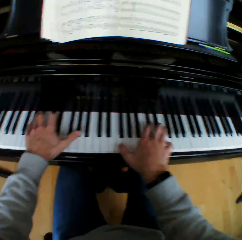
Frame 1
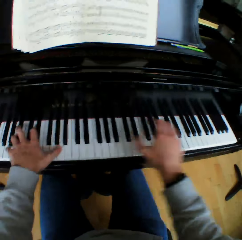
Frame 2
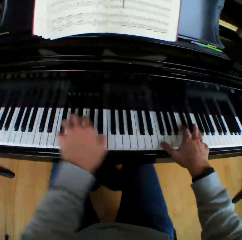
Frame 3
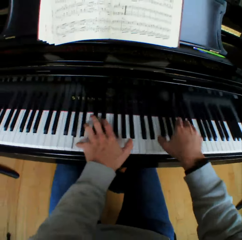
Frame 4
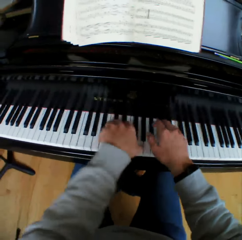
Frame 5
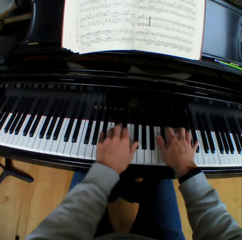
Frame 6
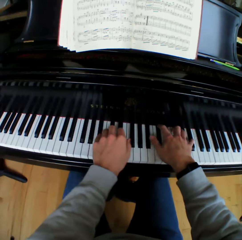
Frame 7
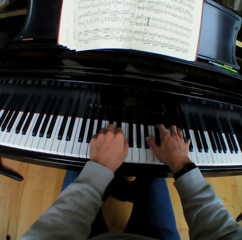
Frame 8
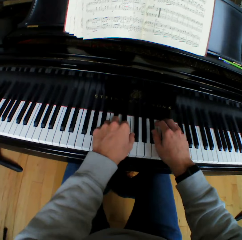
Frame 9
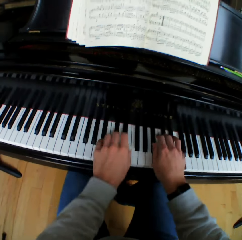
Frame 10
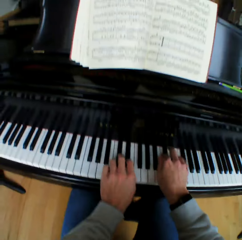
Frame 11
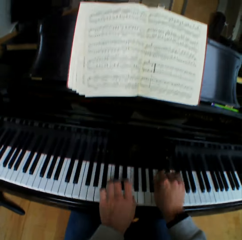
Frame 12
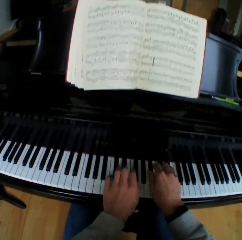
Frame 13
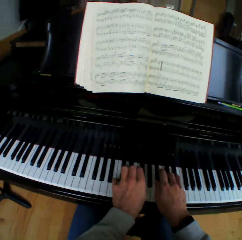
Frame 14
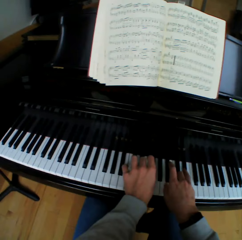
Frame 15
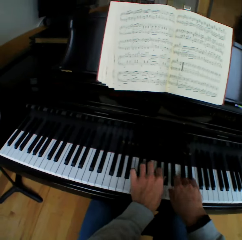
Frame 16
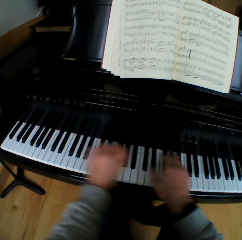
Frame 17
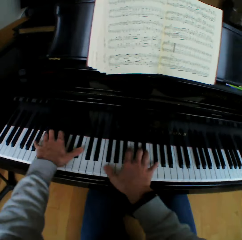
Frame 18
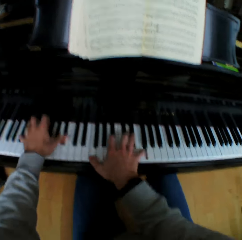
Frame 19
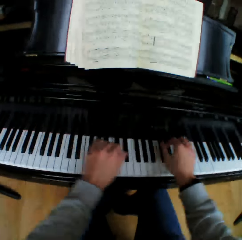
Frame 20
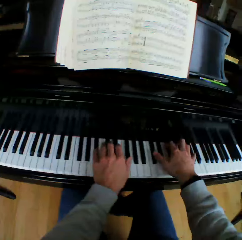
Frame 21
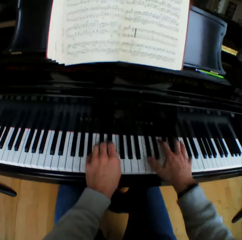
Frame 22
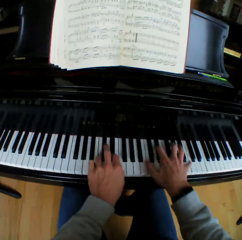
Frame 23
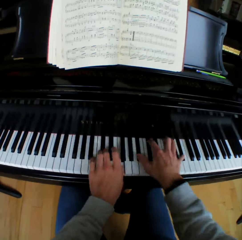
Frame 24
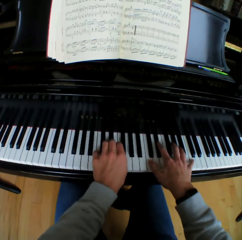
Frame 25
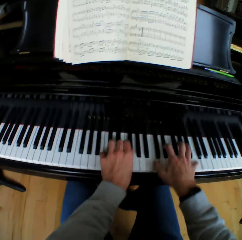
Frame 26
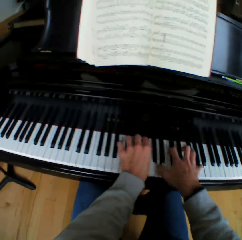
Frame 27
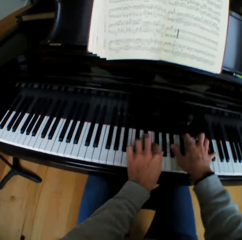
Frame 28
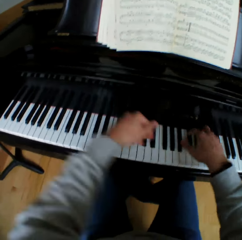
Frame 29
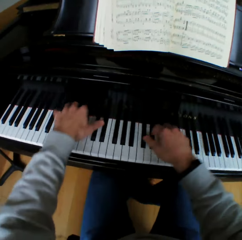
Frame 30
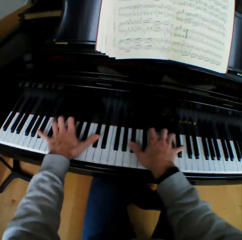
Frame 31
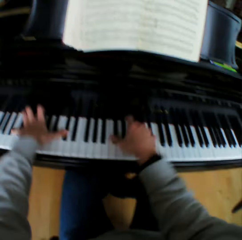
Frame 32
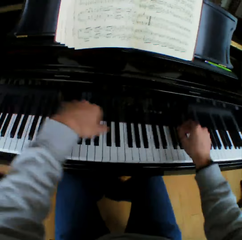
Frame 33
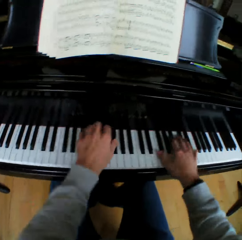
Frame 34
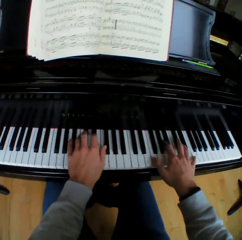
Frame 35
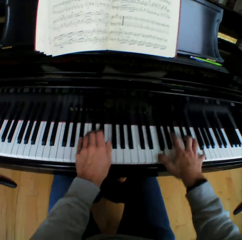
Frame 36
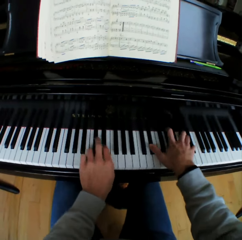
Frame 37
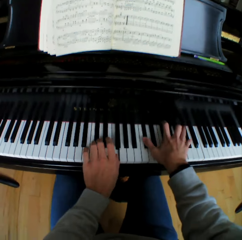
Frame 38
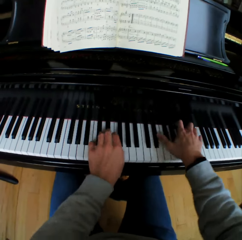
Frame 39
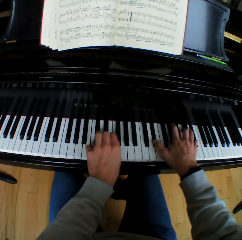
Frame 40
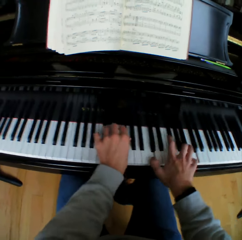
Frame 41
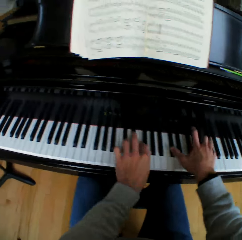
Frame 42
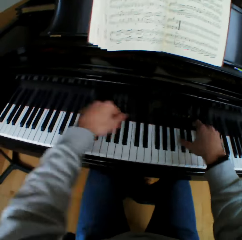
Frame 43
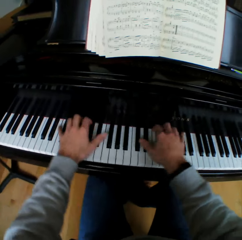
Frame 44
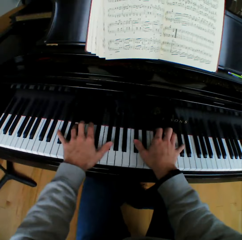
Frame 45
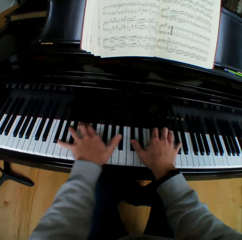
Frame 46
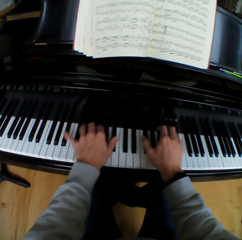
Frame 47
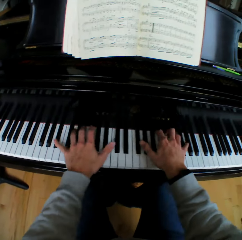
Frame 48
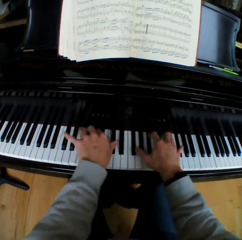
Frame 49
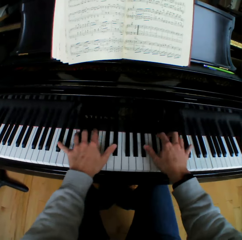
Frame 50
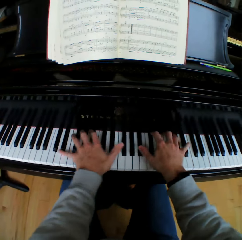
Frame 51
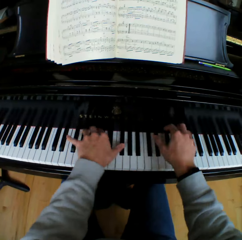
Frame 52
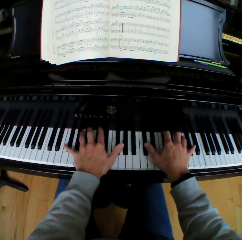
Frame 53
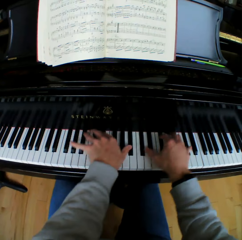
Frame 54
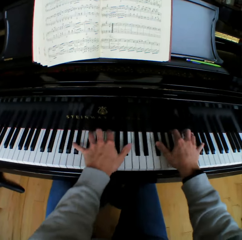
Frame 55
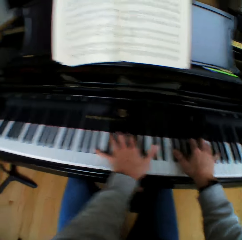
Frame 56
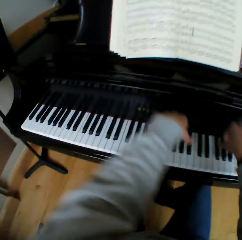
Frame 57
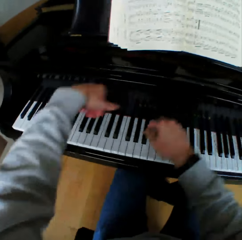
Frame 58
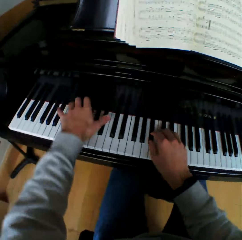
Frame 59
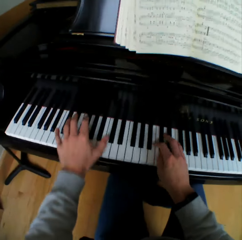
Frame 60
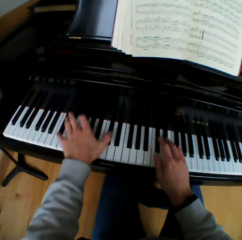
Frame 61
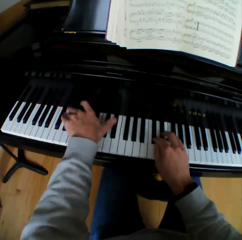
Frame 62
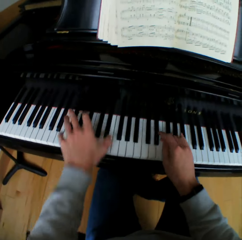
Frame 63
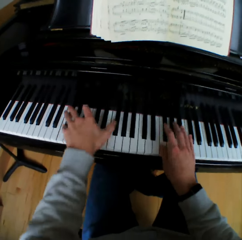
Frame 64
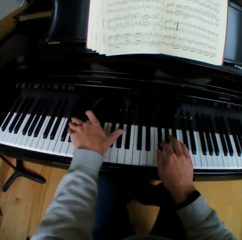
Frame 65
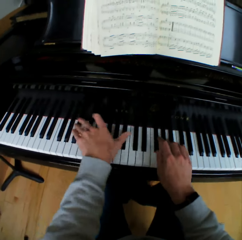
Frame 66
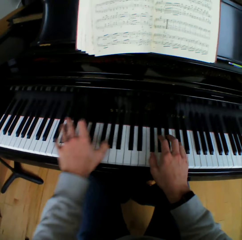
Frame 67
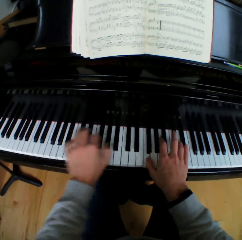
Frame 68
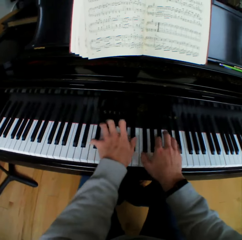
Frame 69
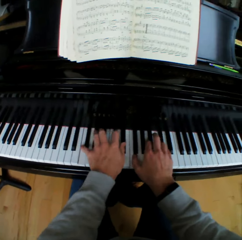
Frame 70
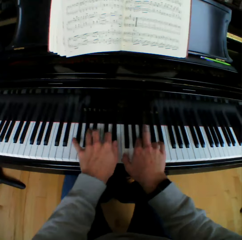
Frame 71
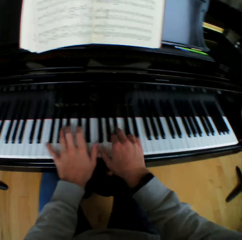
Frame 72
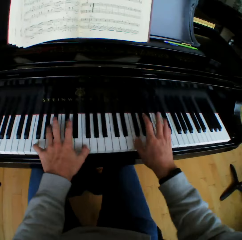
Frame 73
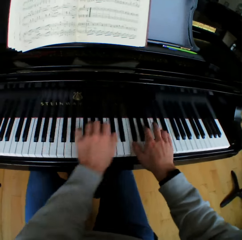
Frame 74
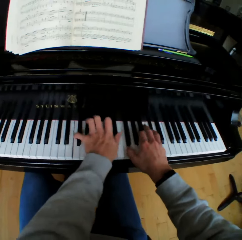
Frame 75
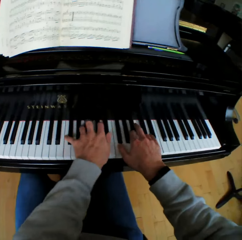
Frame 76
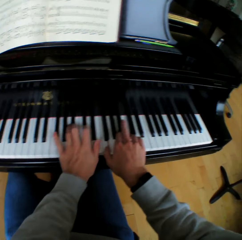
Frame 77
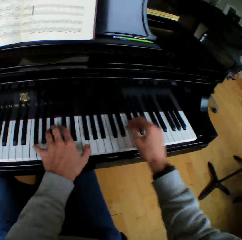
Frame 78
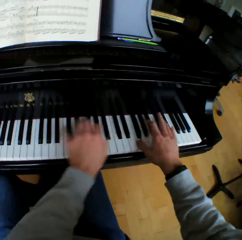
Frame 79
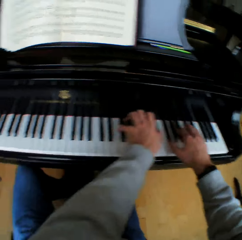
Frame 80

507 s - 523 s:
The camera wearer lifts his hands. He plays the piano with both hands. He lifts his hands. He plays the piano with both hands. He lifts his hands. He plays the piano with both hands.

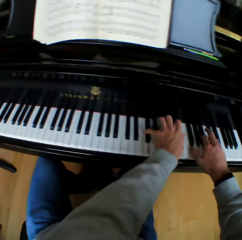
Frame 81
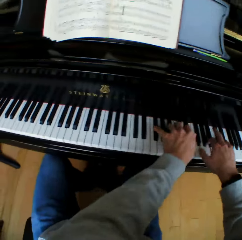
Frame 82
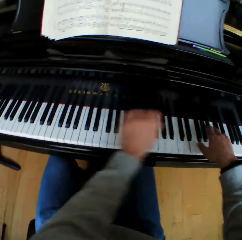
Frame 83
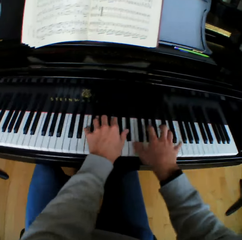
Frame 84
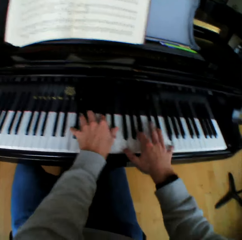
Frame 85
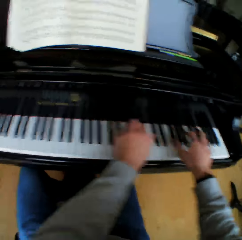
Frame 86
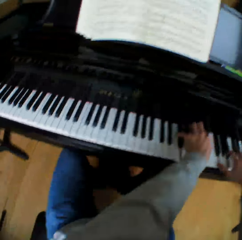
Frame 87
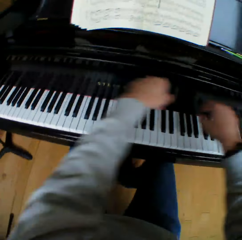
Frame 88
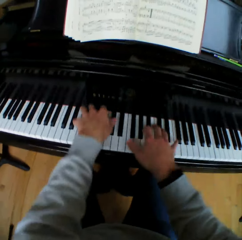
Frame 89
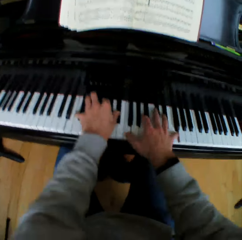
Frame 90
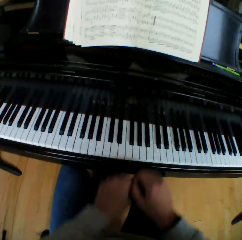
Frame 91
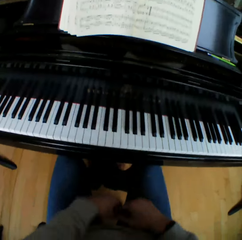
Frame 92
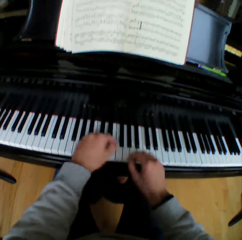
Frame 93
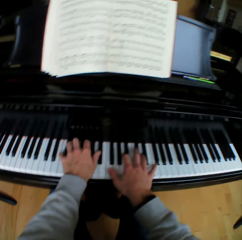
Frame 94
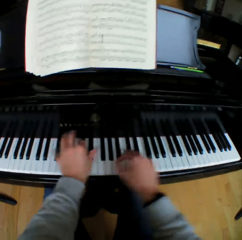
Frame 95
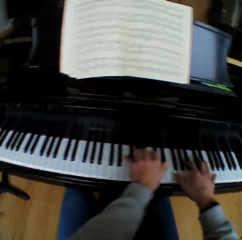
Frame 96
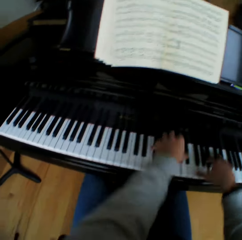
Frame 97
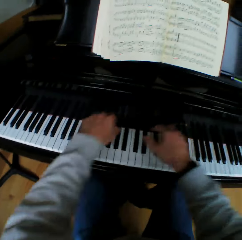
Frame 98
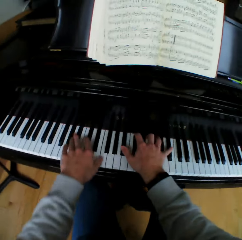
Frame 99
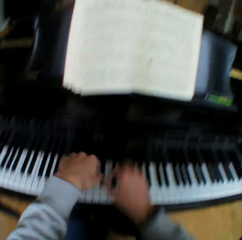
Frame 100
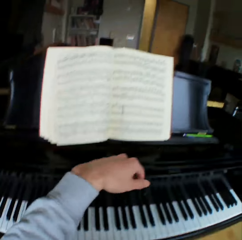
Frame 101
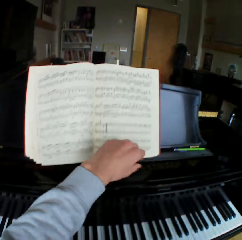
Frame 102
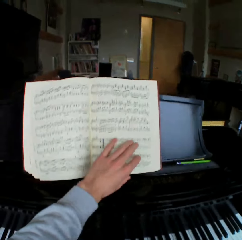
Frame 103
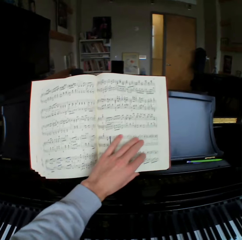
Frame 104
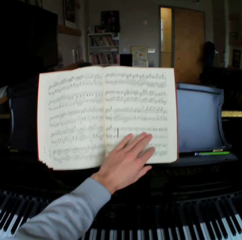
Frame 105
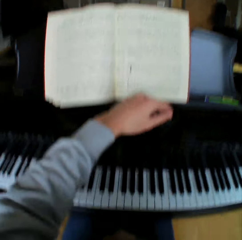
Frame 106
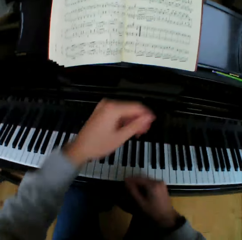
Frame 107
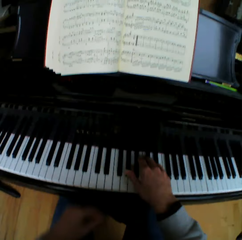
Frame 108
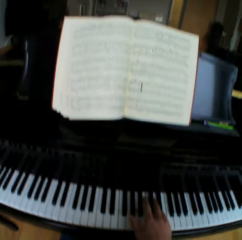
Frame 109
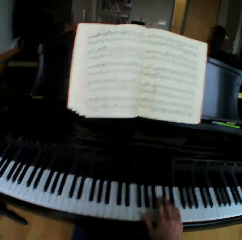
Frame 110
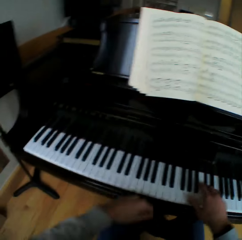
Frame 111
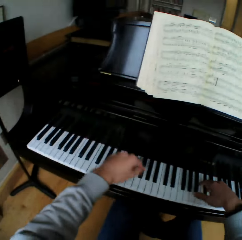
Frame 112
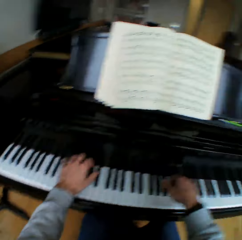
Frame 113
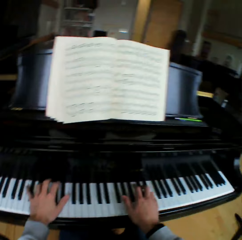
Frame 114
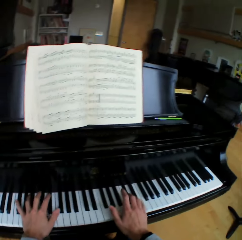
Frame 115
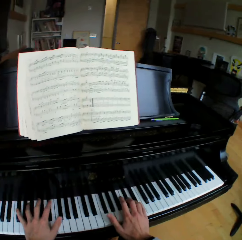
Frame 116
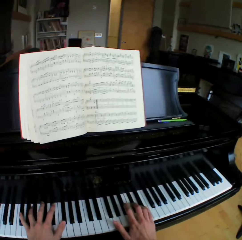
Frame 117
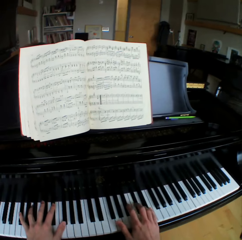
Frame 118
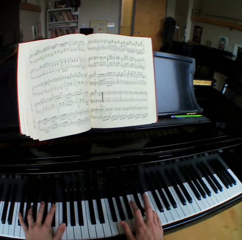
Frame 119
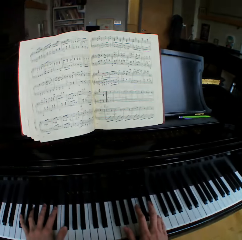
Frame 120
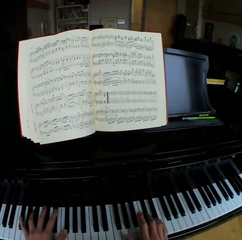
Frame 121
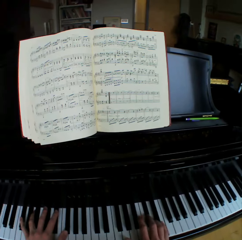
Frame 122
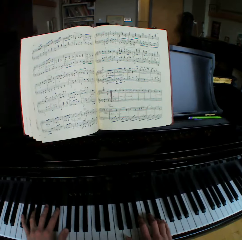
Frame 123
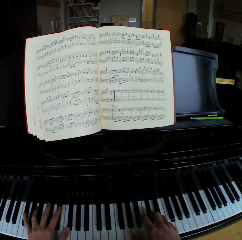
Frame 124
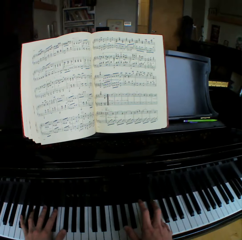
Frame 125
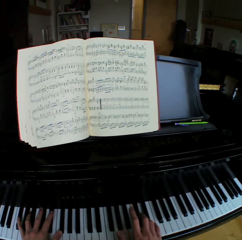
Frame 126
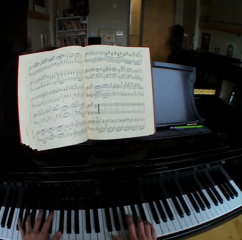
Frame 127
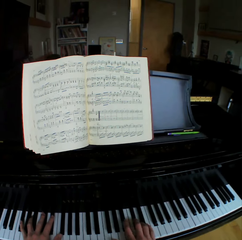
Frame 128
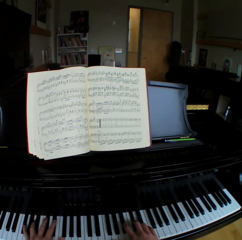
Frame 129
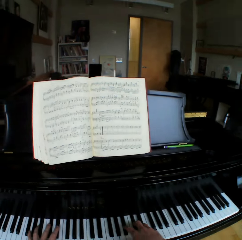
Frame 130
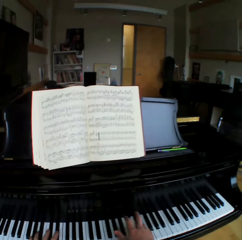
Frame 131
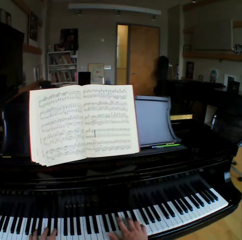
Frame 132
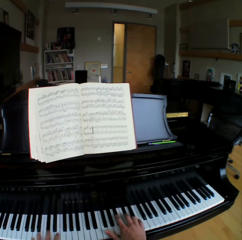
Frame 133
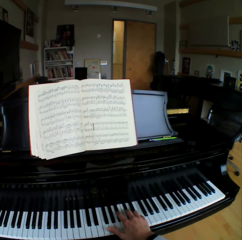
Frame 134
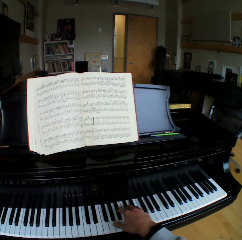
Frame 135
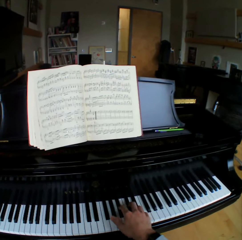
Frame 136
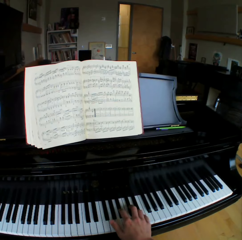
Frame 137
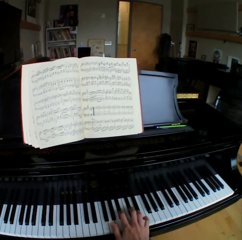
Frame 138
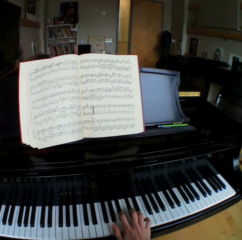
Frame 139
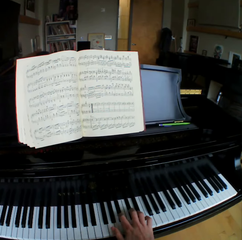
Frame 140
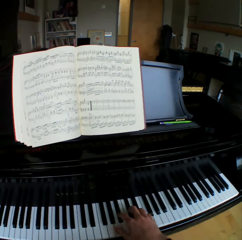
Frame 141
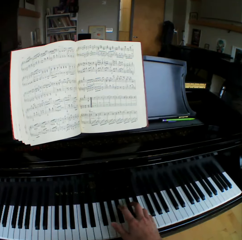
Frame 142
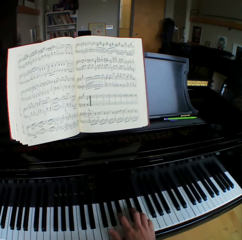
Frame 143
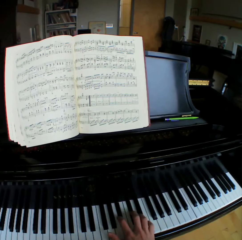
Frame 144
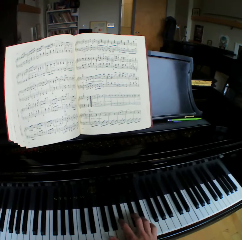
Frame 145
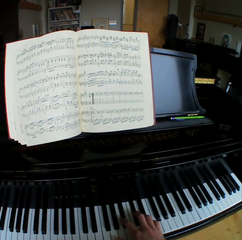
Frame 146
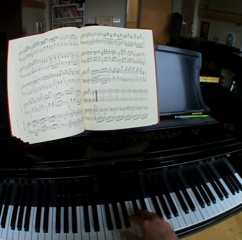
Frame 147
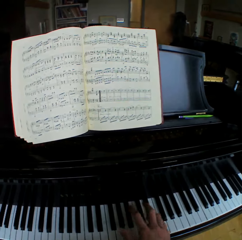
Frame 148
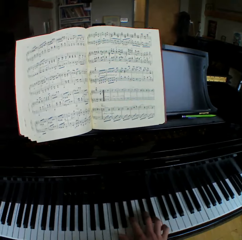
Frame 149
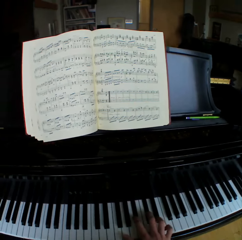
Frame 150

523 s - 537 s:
The camera wearer lifts his hands. He plays the piano with both hands. He stops playing the piano. He plays the piano with both hands. He touches the hymn book with his left hand. He slides his left hand on the music note book. He plays the piano with his right hand. He rests his left hand on the piano keys. He moves his left hand from the piano.
